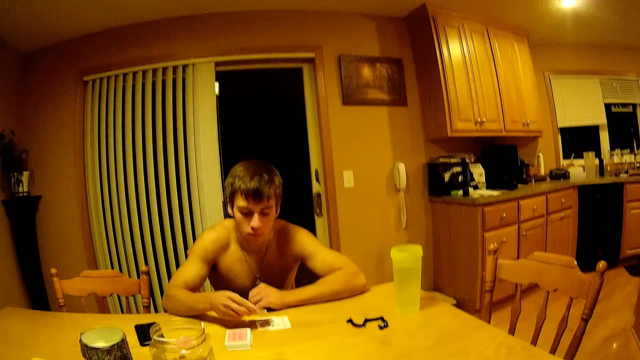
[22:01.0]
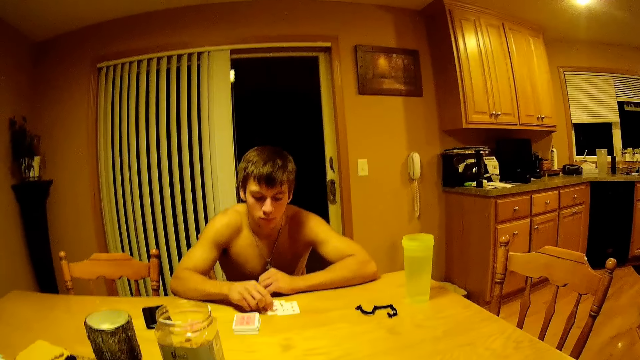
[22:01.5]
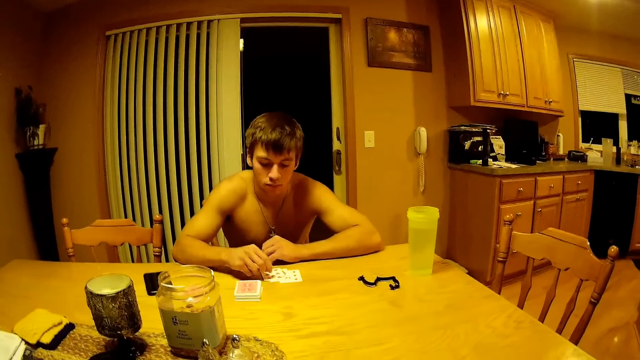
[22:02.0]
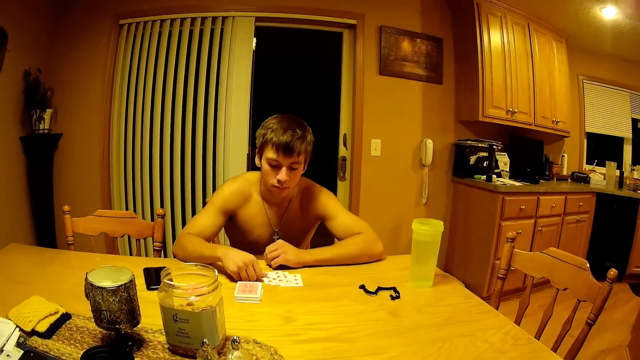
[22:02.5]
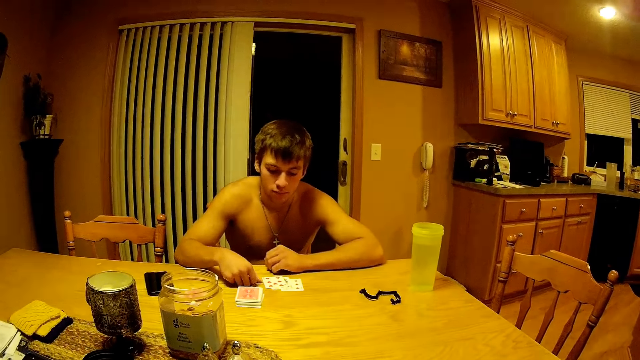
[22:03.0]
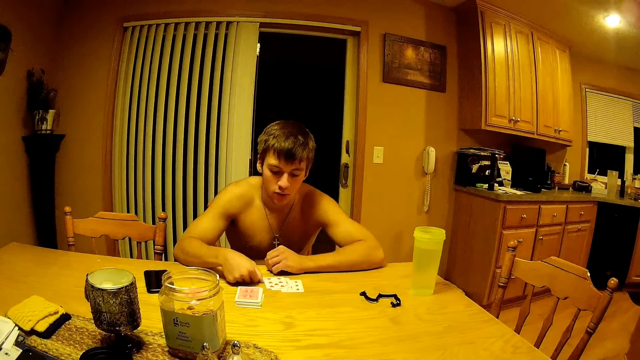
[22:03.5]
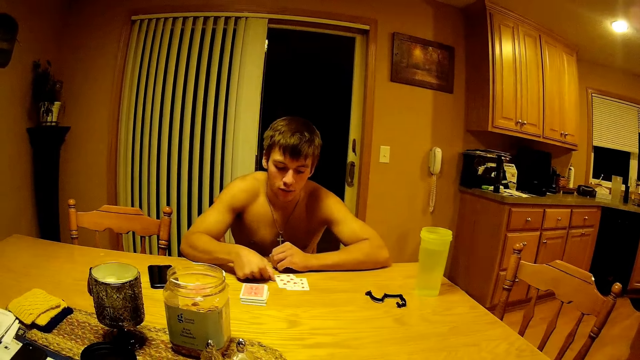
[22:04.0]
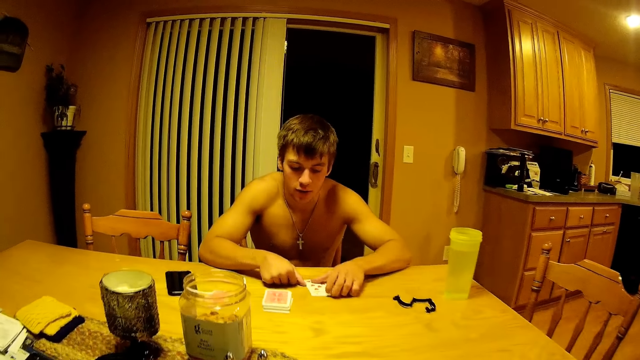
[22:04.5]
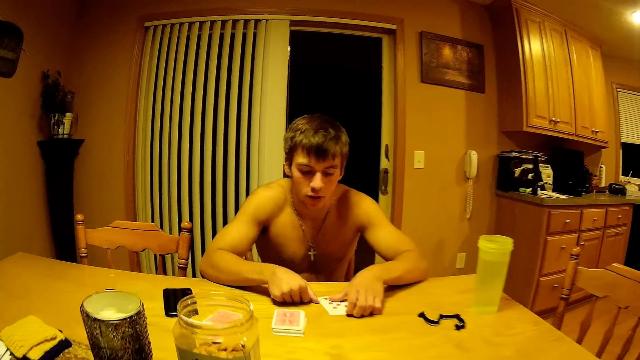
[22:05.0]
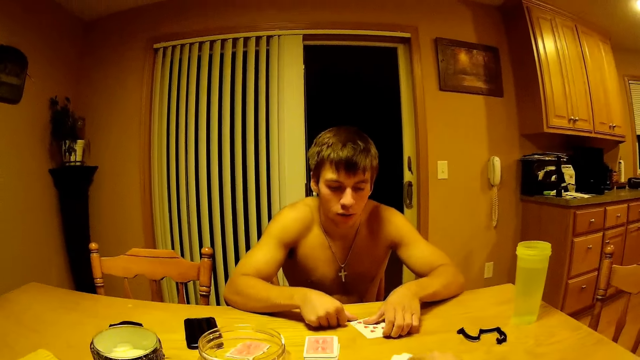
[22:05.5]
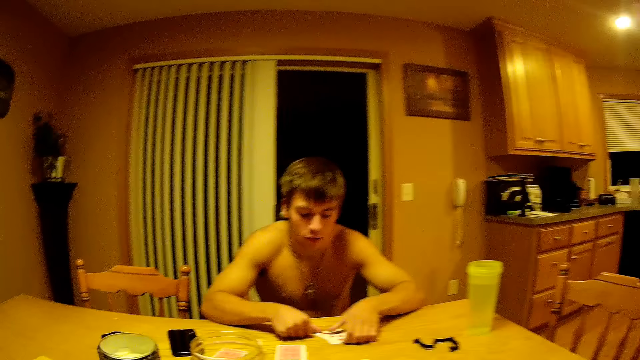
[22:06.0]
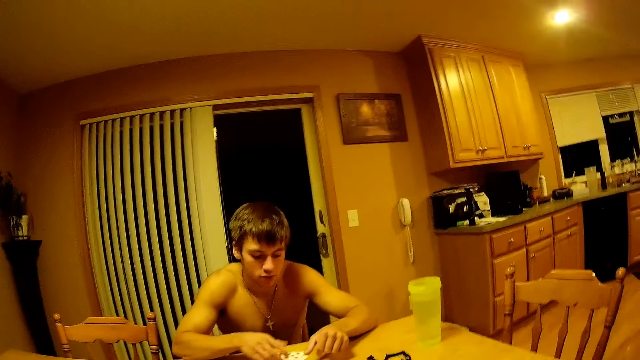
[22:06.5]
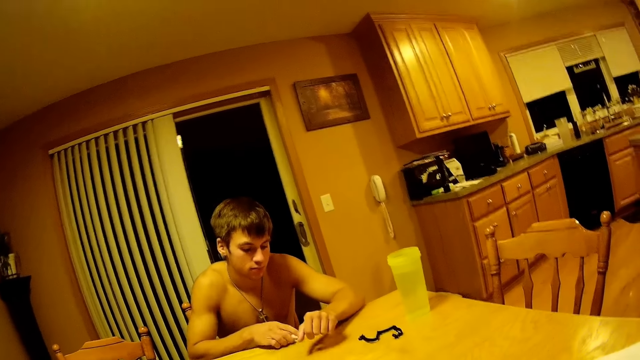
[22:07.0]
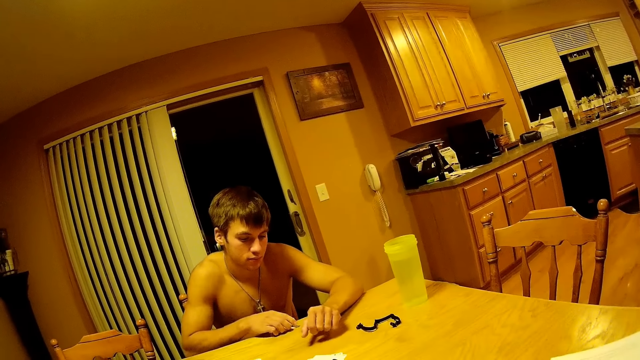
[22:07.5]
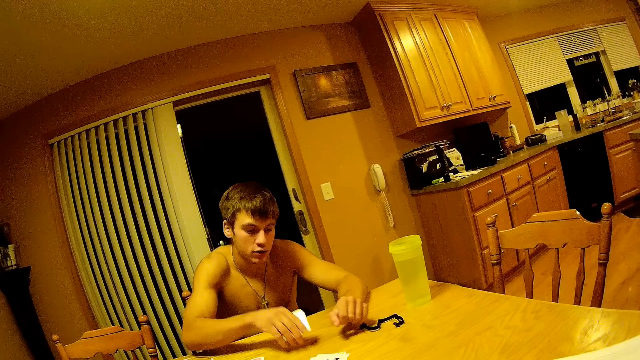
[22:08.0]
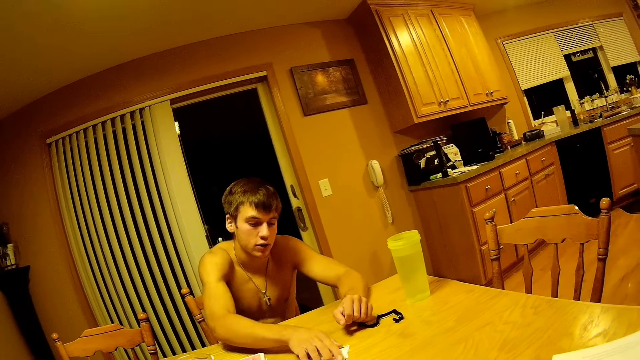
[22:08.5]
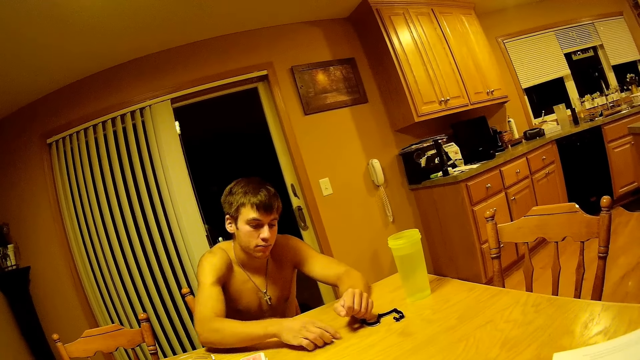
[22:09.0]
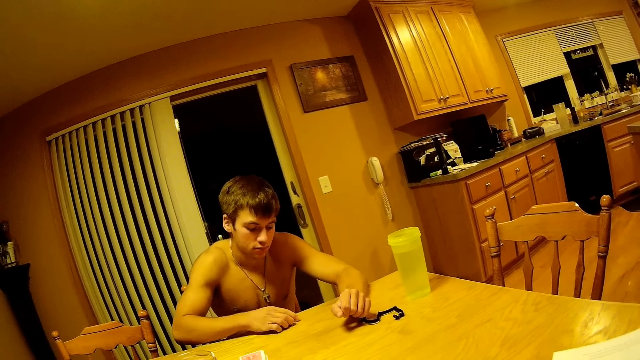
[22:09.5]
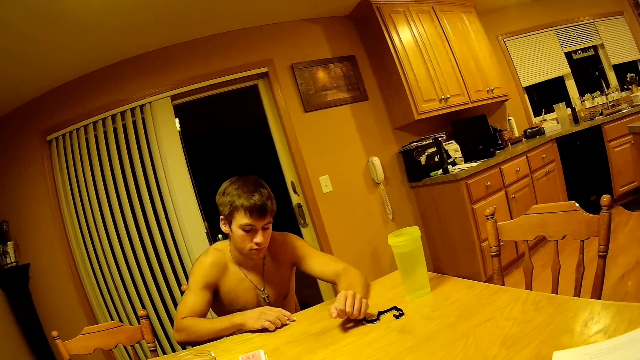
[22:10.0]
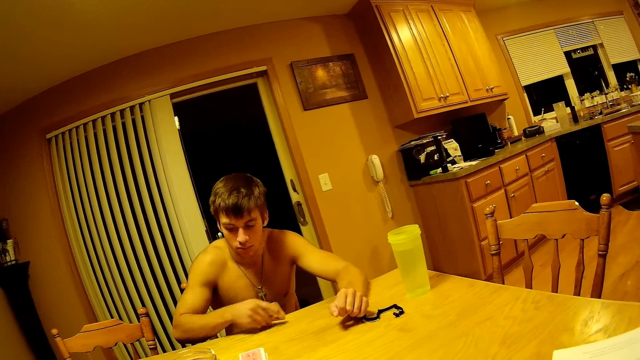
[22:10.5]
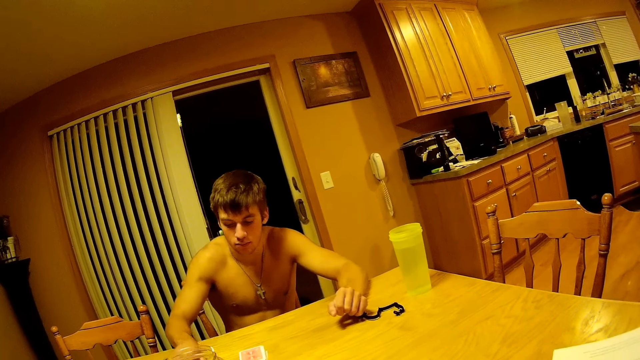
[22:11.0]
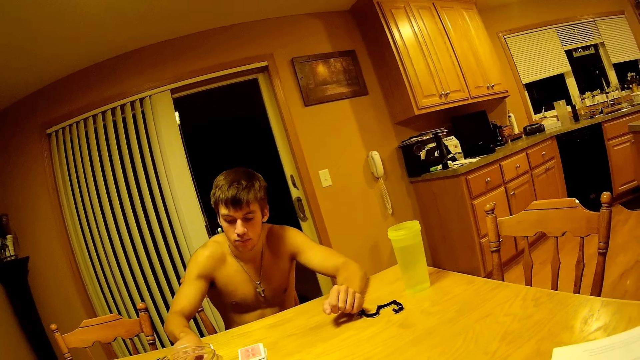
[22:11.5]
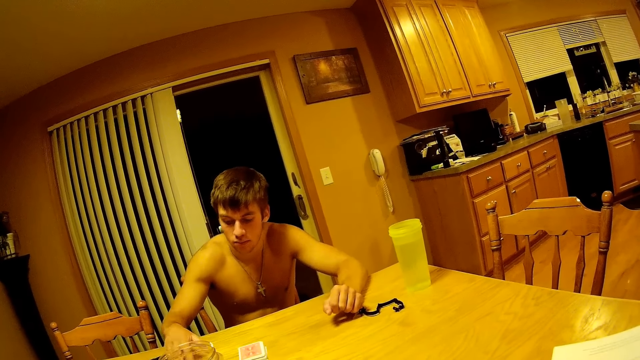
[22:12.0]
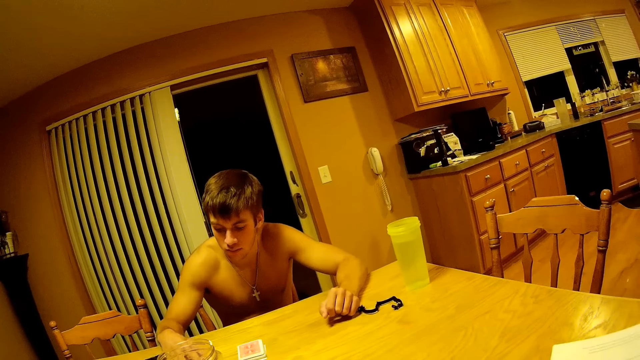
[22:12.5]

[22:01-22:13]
A person places the card on the table. The person pushes the card on the table with his thumb. The camera wearer moves the cards on the table. The person picks the cards, pulls the cards on the table towards him, picks the cards and places the card on the table.

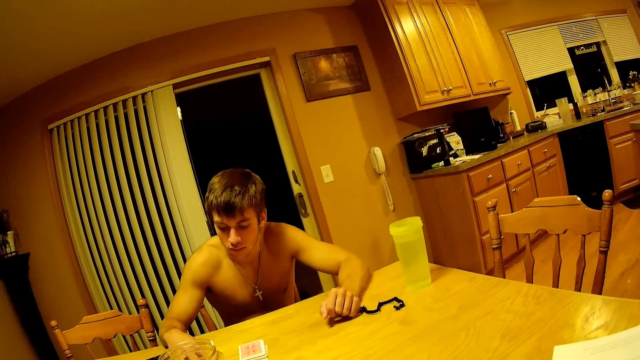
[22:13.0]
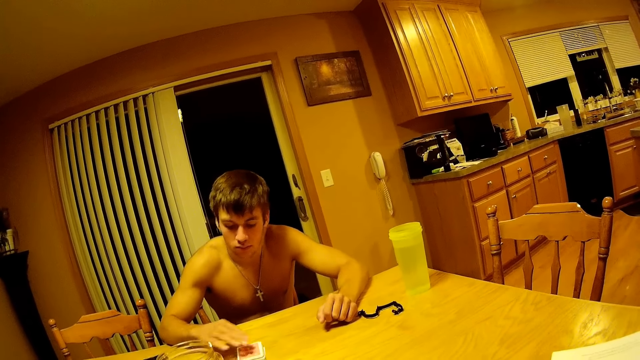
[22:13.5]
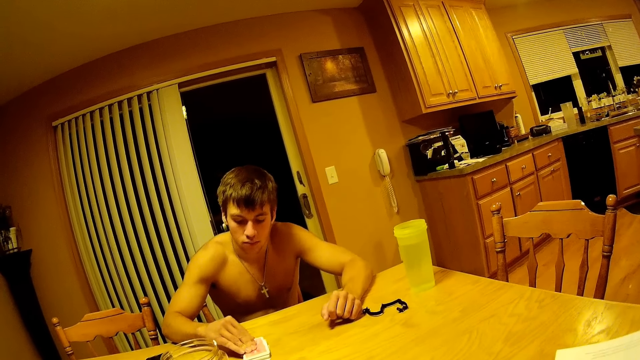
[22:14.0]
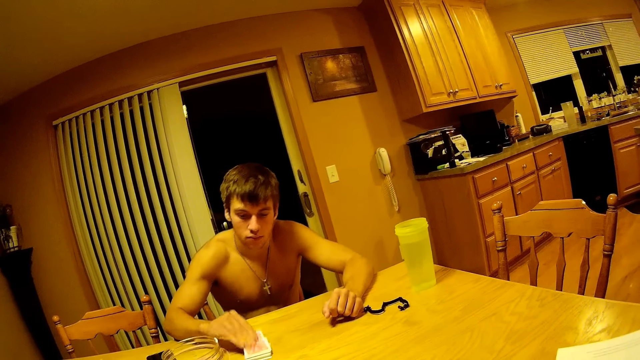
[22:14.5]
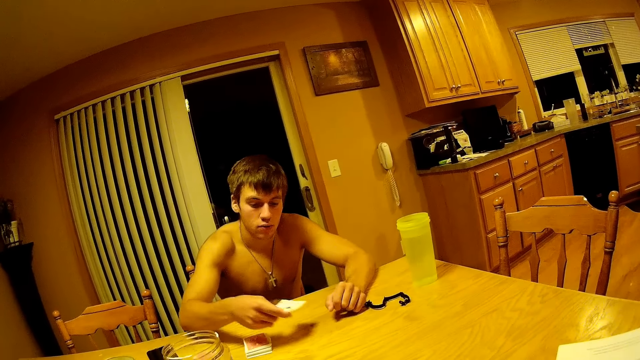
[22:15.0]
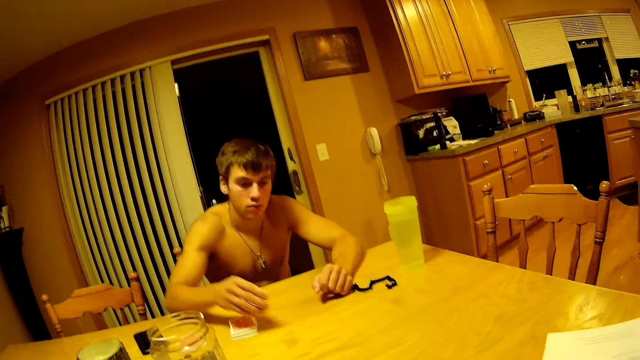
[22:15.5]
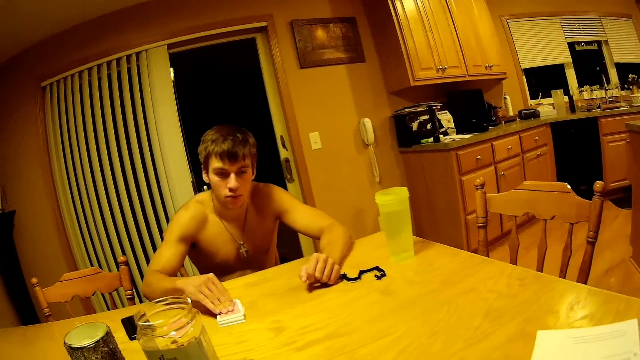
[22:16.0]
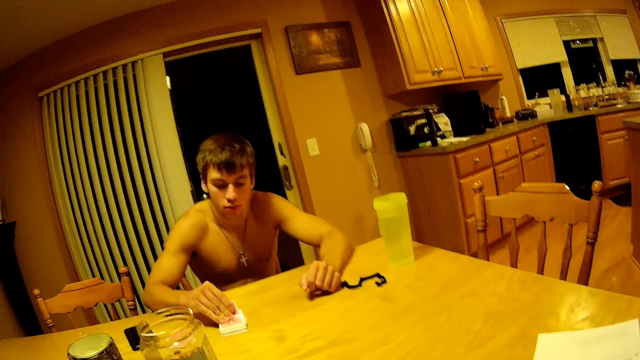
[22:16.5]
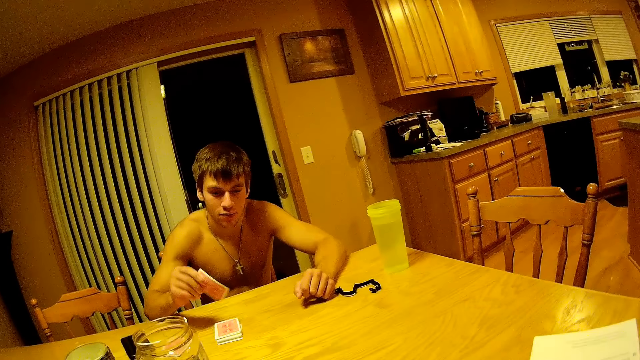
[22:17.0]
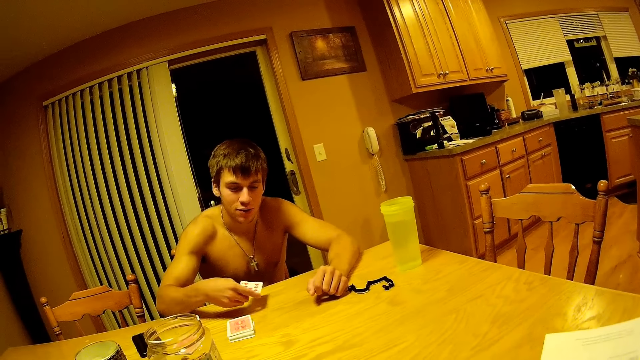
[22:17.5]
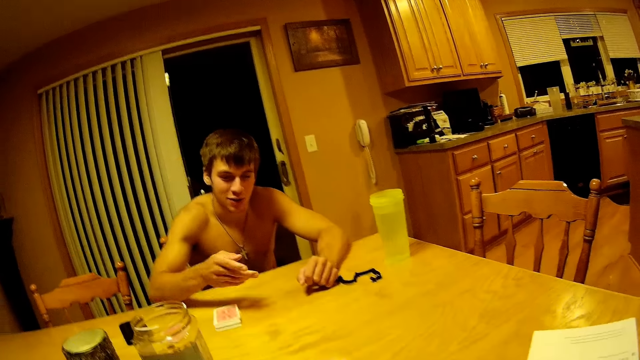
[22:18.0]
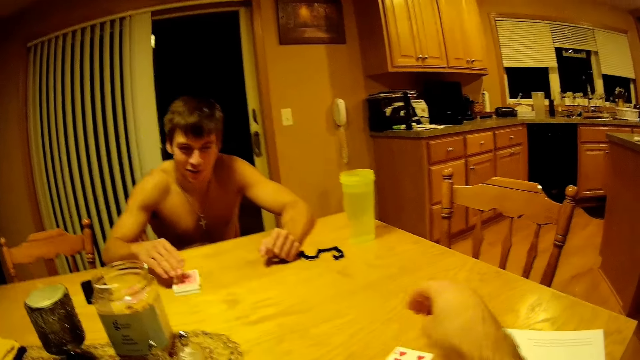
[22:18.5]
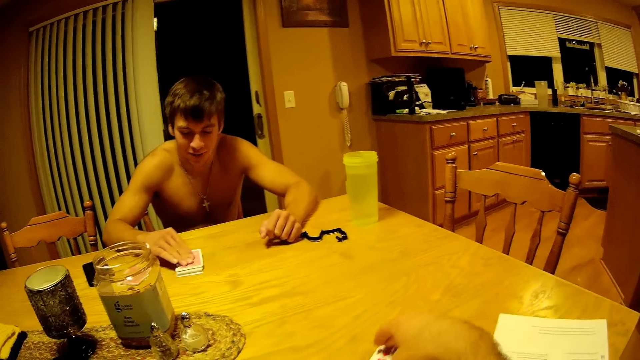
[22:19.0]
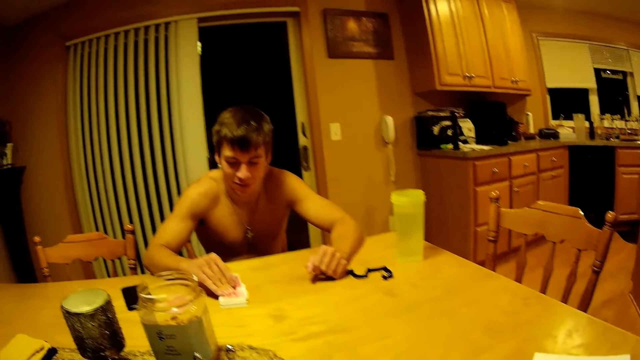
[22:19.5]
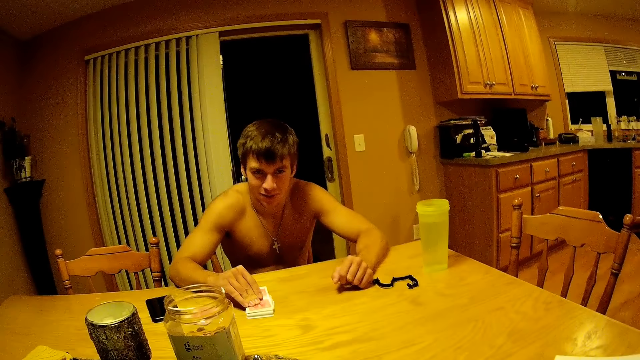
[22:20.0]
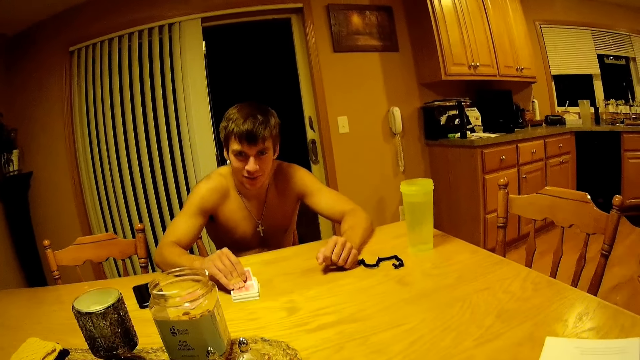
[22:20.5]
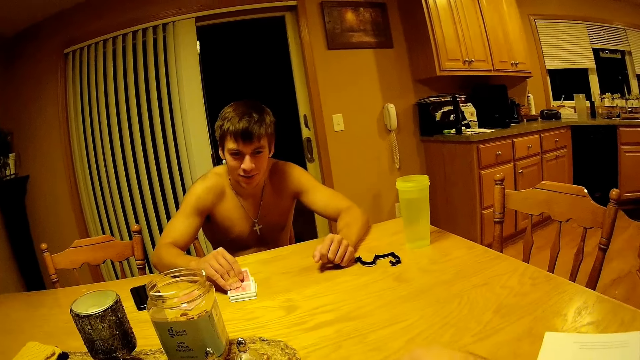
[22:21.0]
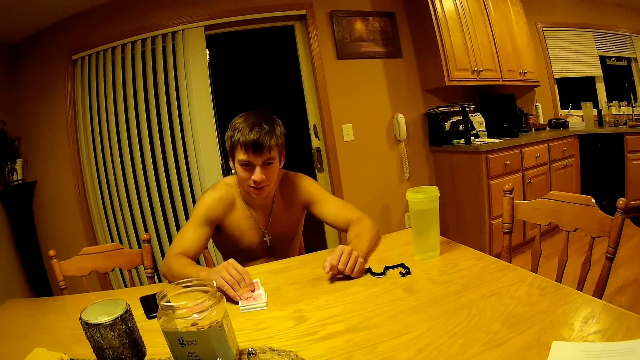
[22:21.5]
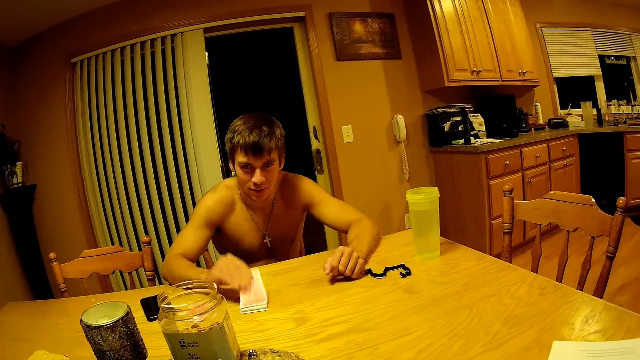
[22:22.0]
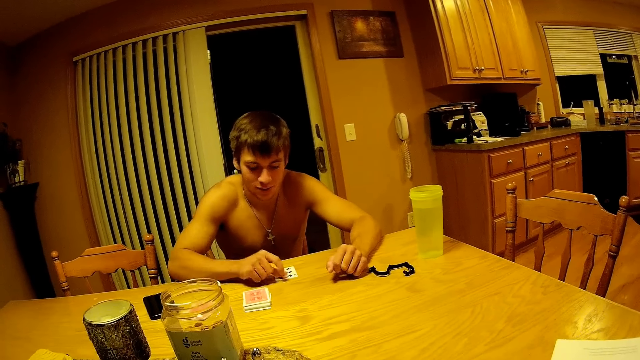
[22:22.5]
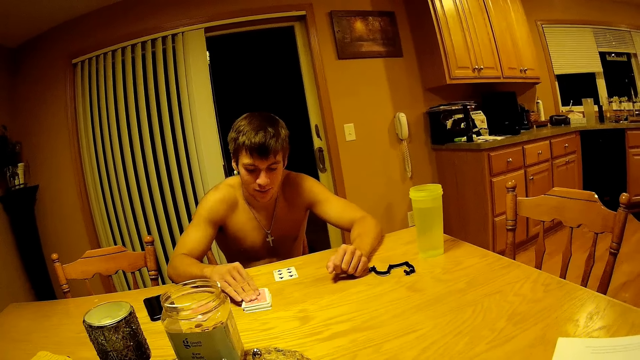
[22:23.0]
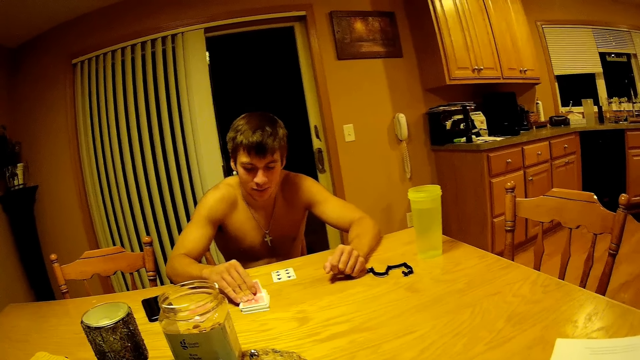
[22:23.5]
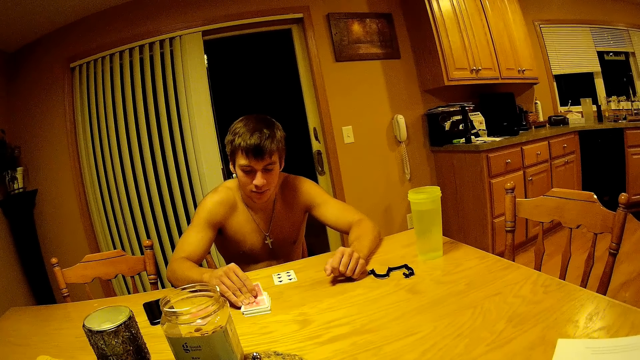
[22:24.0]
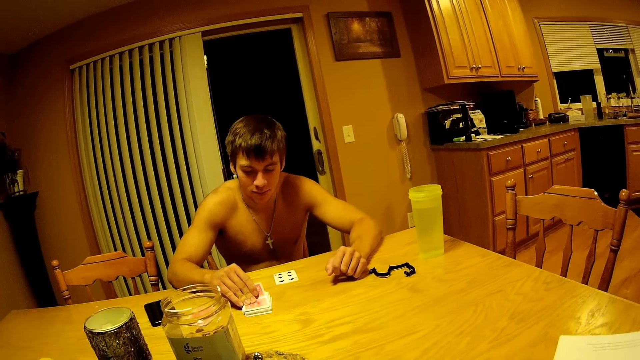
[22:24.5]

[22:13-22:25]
A person picks a card and throws the card on the table. The person picks a card and throws the card on the table. The camera wearer picks the card. They move a card on the table. The person holds a card, stares, places the card on the table, picks a card and stares at the card on his hand.
